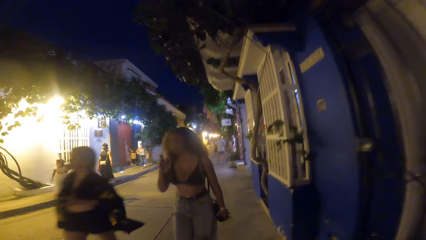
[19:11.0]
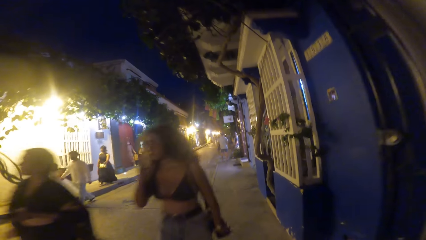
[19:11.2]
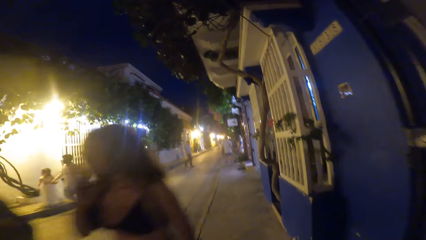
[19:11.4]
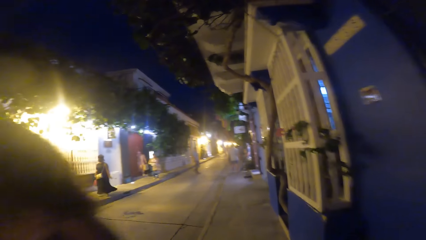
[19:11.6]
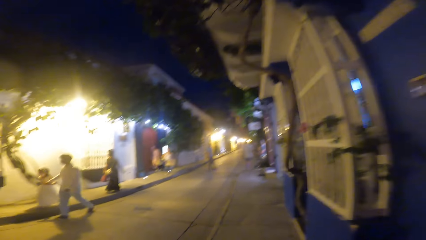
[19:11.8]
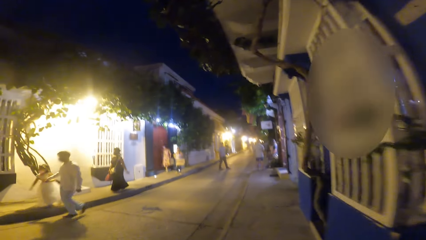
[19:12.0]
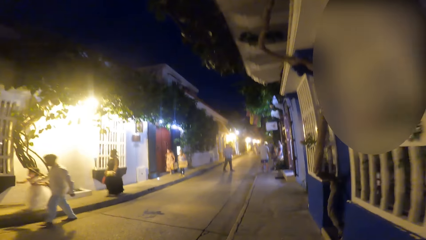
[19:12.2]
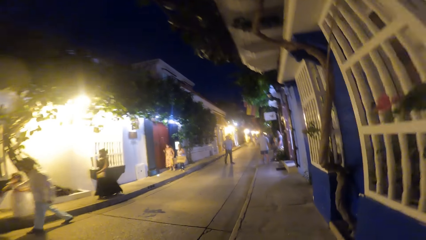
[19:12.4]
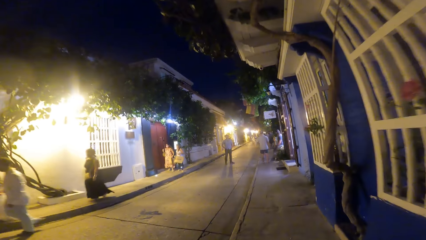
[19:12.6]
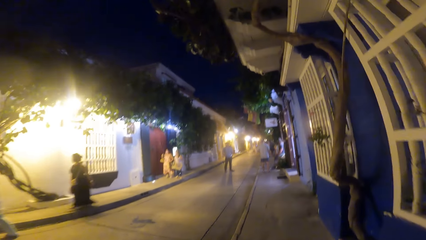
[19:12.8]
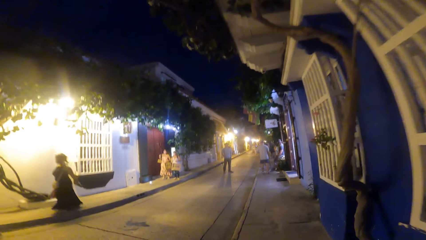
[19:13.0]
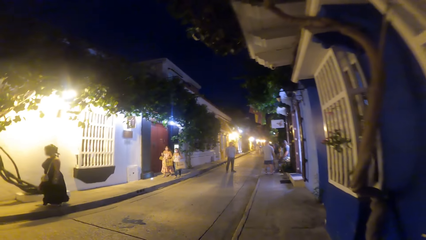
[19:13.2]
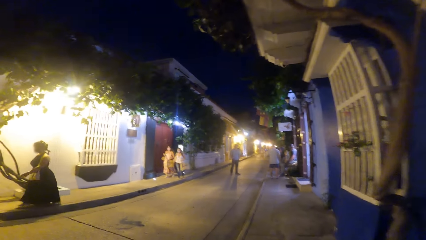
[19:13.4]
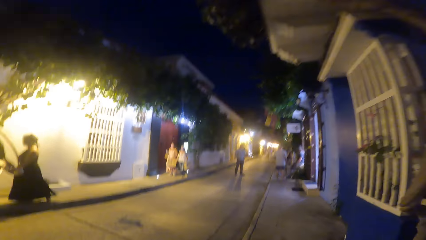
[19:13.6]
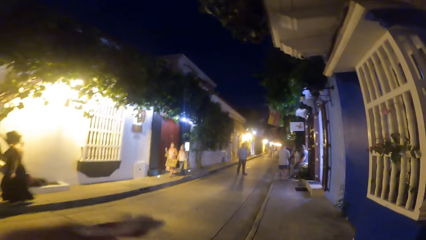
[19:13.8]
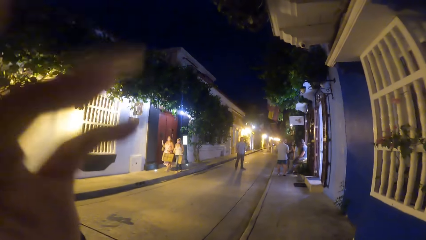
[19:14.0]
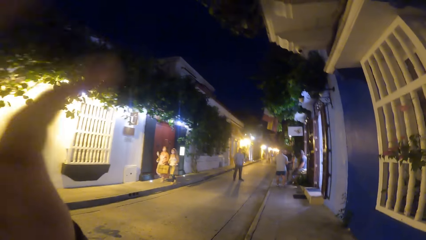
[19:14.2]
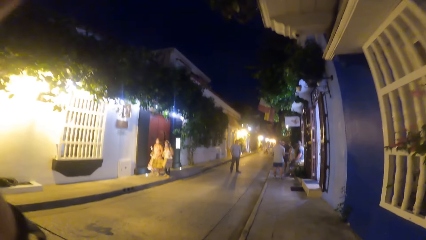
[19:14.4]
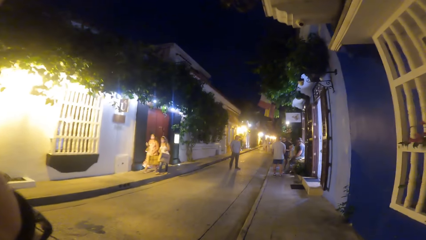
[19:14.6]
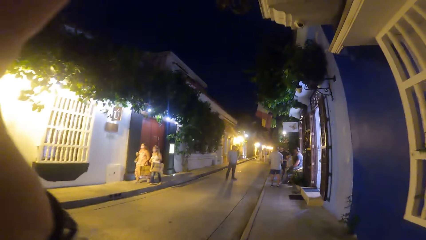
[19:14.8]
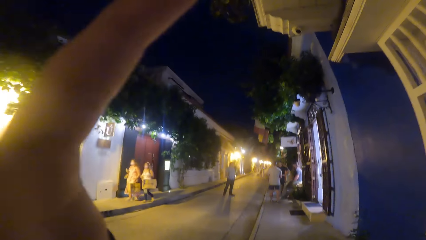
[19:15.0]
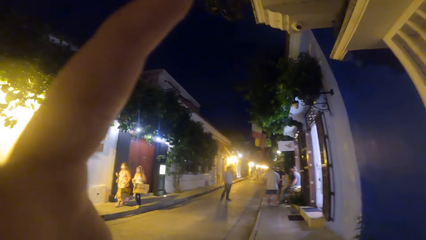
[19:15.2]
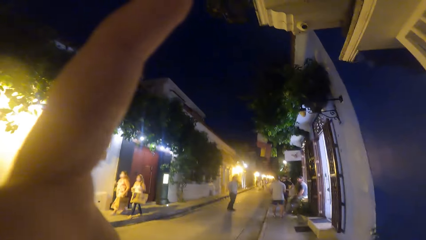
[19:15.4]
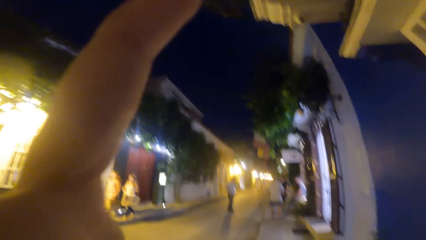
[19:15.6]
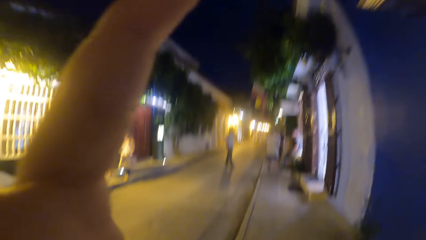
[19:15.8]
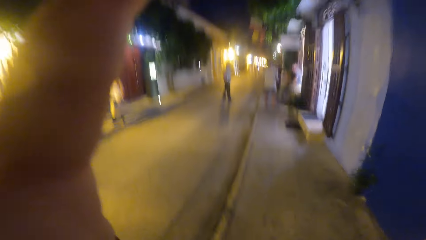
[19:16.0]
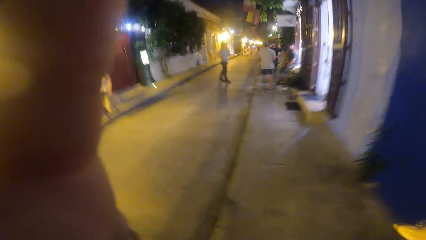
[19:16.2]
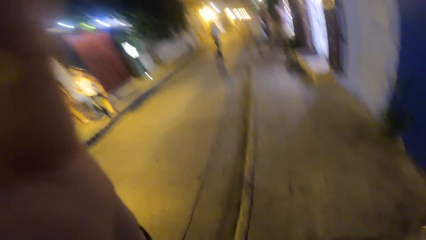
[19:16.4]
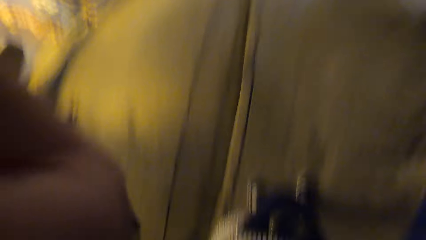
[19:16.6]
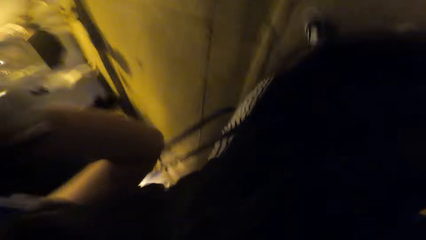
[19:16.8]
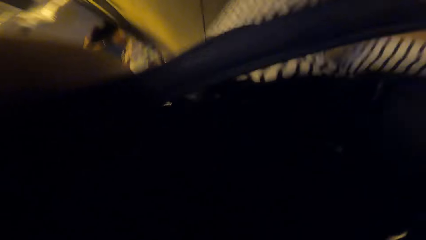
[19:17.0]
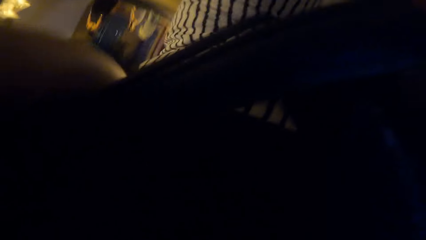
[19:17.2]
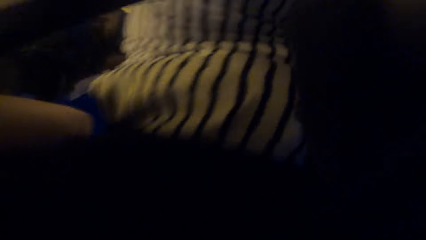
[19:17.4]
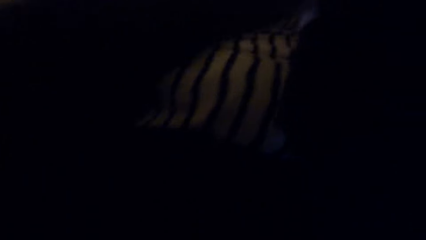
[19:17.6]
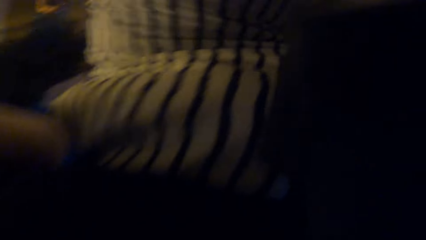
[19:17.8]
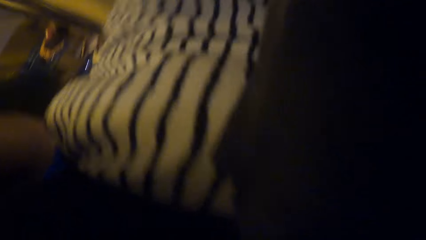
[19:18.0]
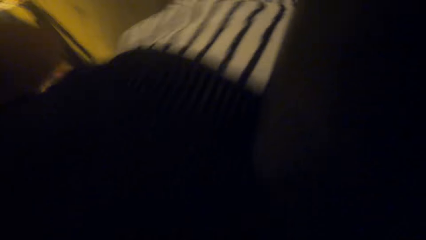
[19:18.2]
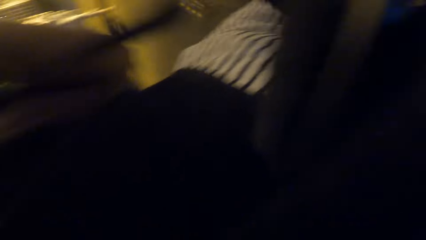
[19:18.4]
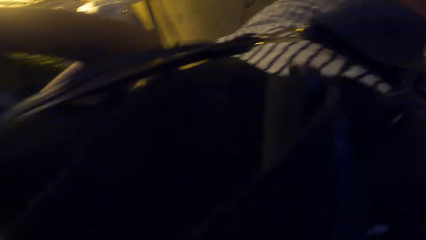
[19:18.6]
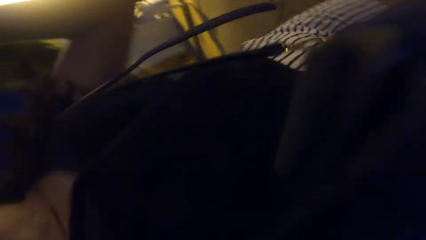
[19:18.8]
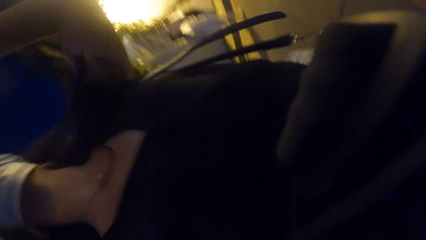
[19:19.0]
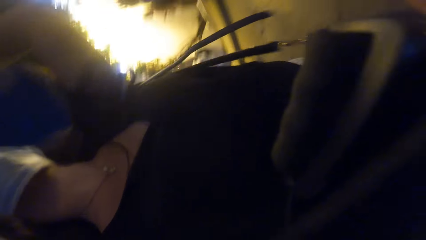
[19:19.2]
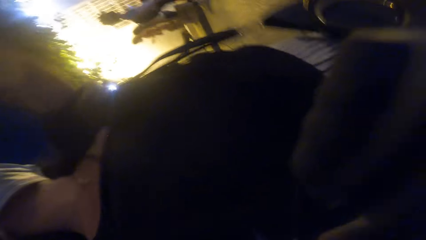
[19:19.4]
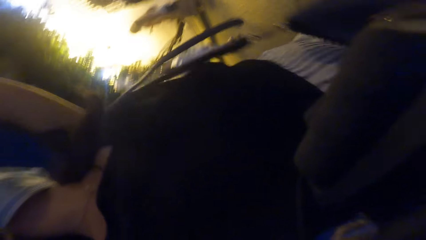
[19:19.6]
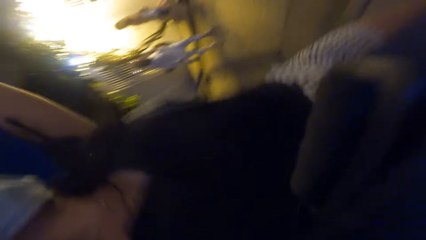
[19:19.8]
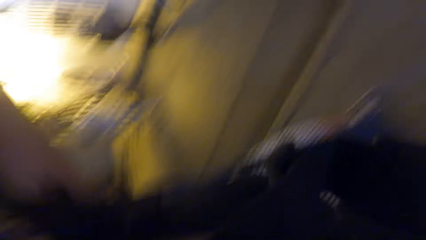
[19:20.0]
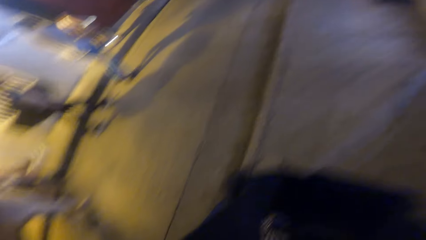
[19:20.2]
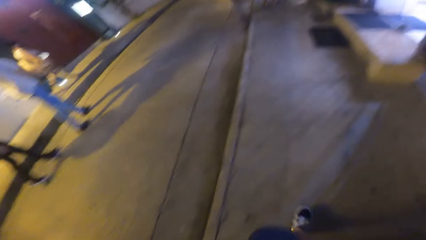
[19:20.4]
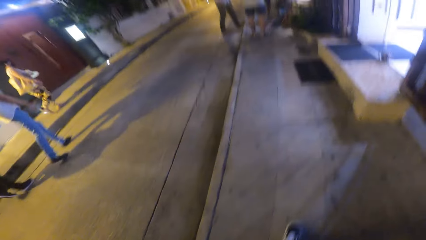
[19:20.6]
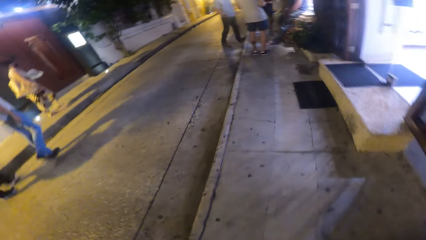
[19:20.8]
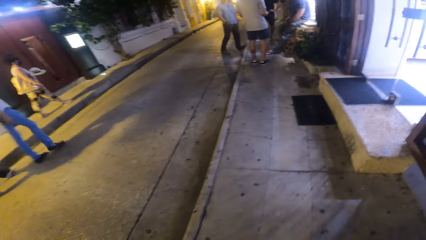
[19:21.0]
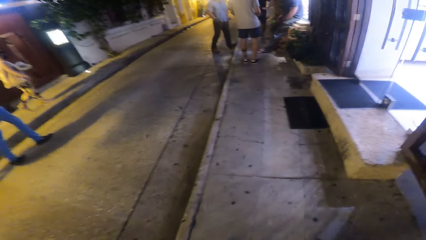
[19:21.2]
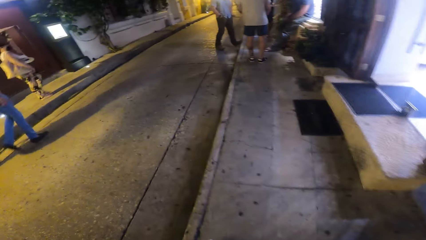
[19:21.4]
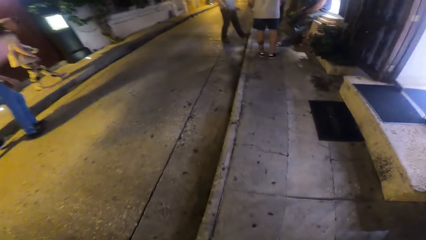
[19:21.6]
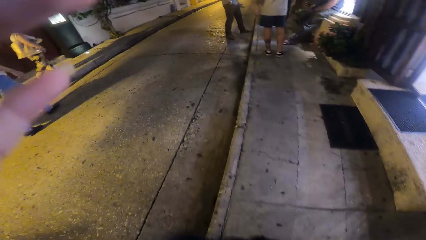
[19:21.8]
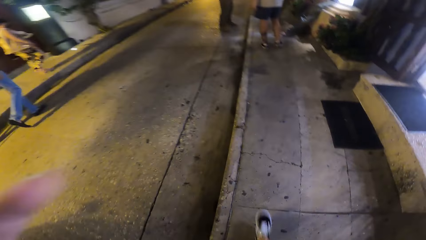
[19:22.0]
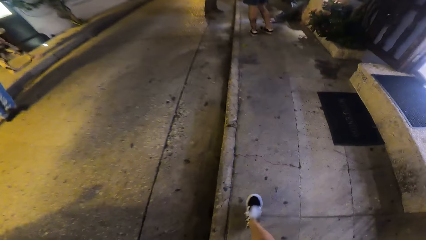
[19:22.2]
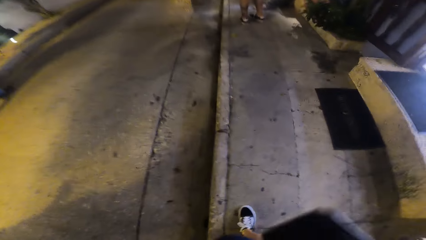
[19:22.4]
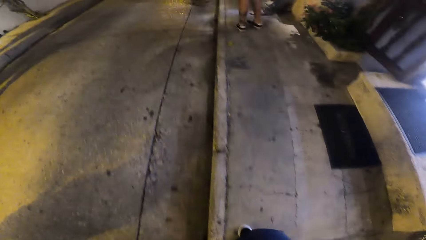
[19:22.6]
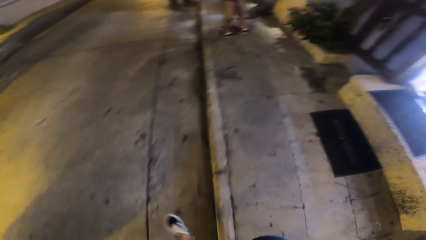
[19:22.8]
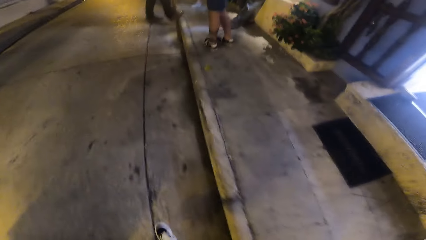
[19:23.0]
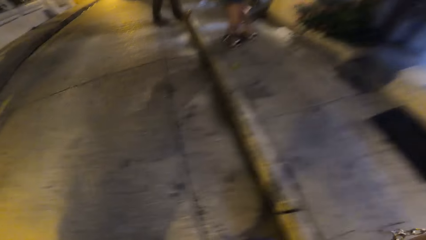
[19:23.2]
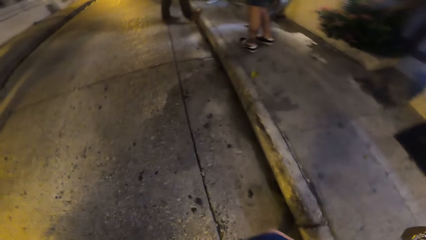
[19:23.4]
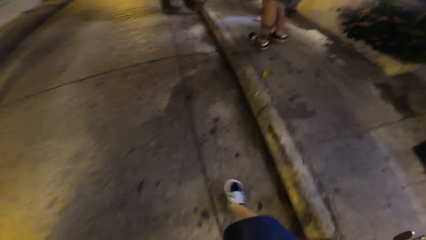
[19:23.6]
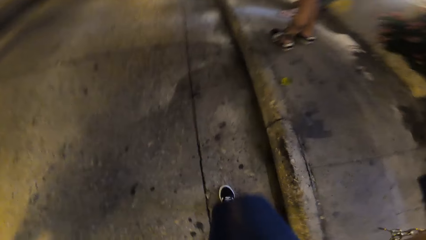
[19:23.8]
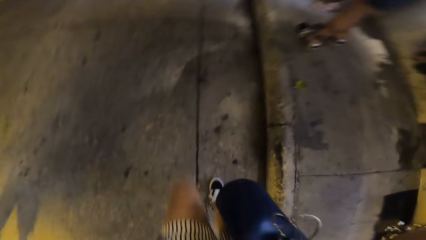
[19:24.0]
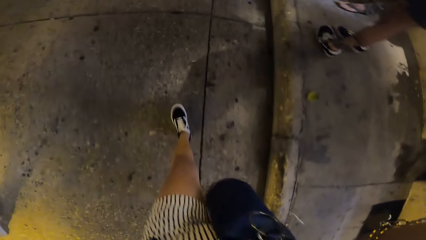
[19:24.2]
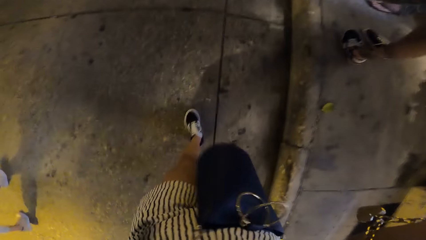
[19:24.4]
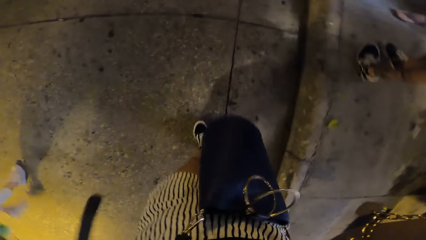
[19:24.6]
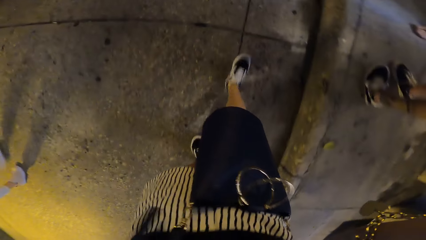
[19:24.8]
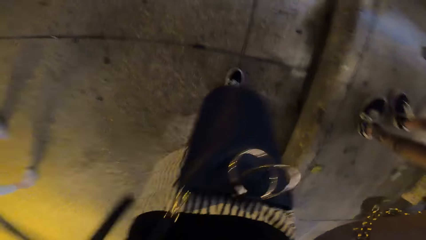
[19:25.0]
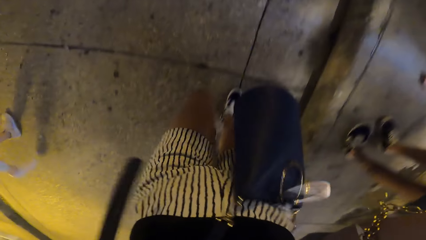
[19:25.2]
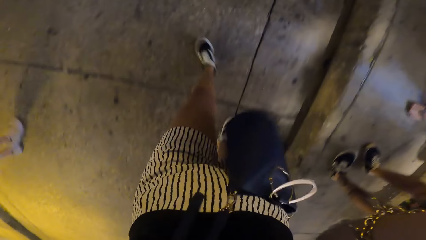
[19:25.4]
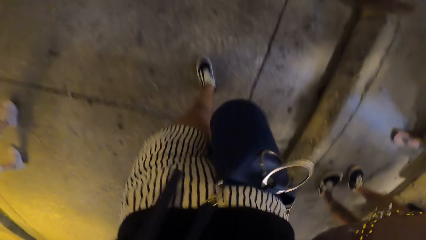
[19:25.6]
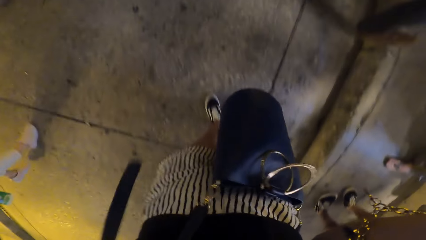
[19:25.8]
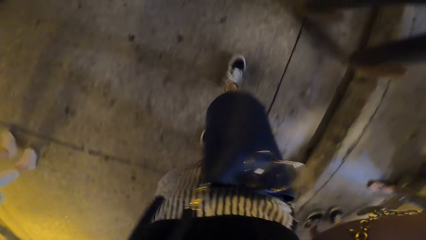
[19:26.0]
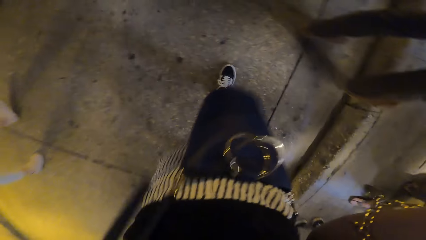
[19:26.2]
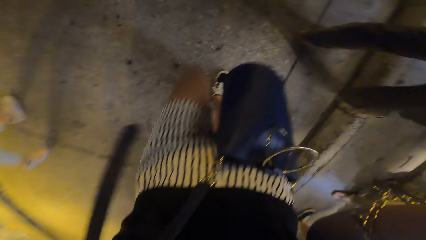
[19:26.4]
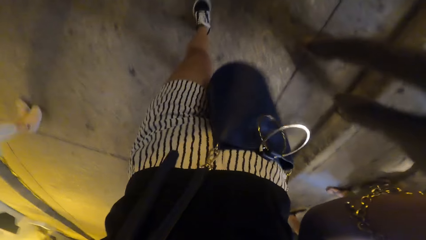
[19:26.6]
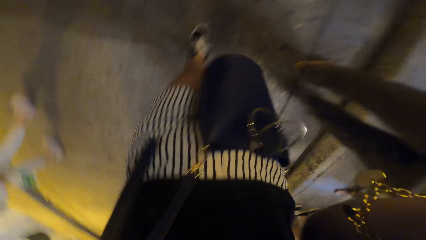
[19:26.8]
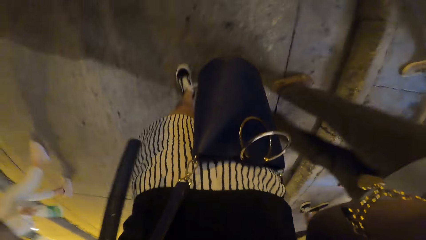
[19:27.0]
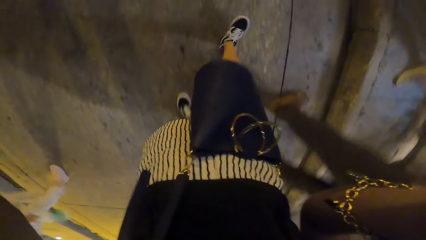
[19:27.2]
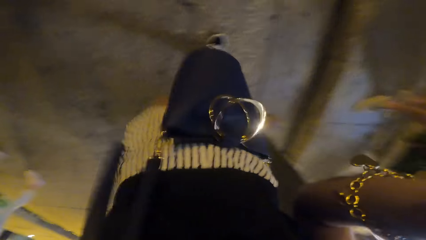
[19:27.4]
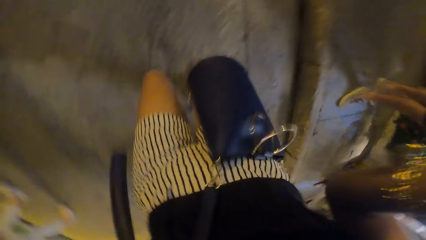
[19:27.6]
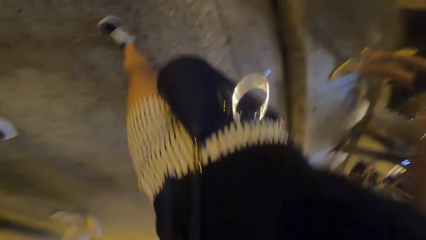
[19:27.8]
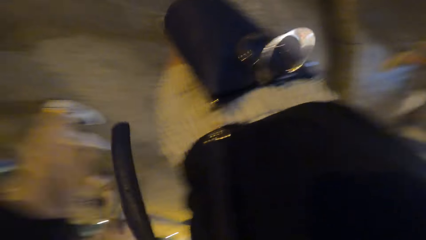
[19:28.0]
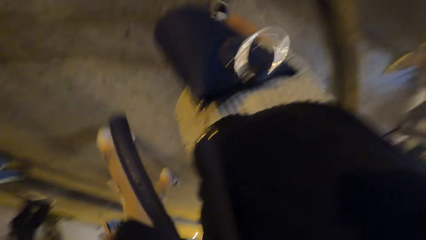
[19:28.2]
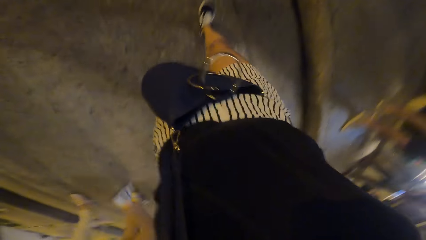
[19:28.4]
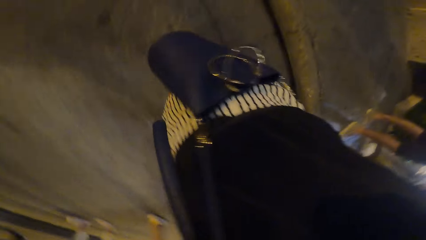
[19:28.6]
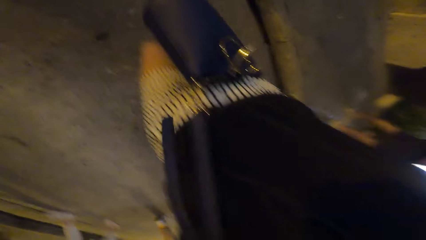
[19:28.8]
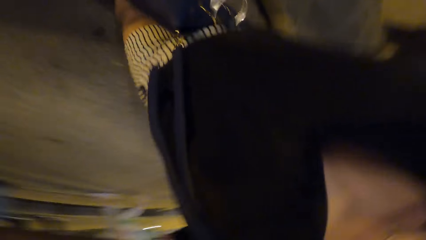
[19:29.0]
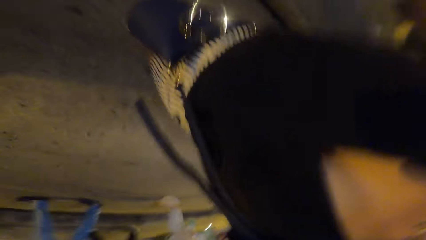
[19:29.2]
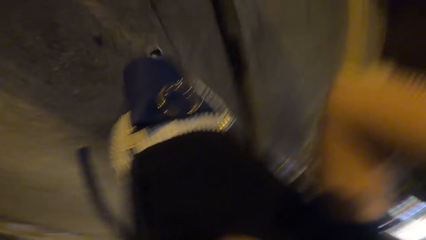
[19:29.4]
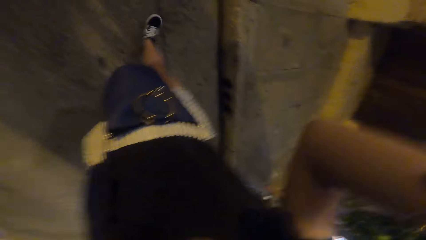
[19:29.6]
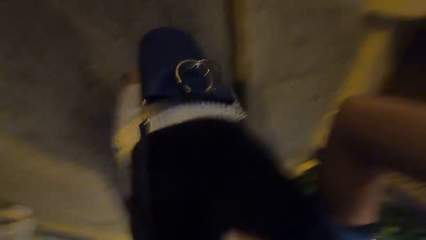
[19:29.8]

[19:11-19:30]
The camera wearer touches her head with her left hand. She adjusts the body camera. She removes a head camera from her head with both hands.
